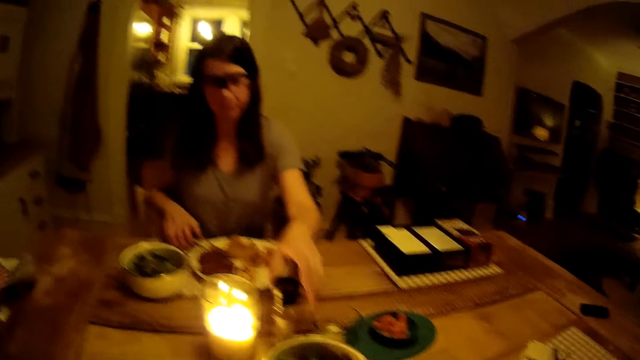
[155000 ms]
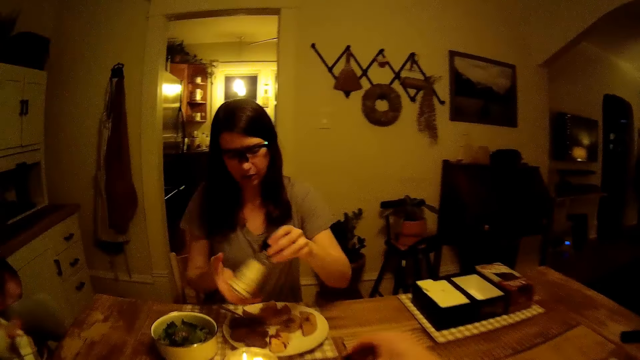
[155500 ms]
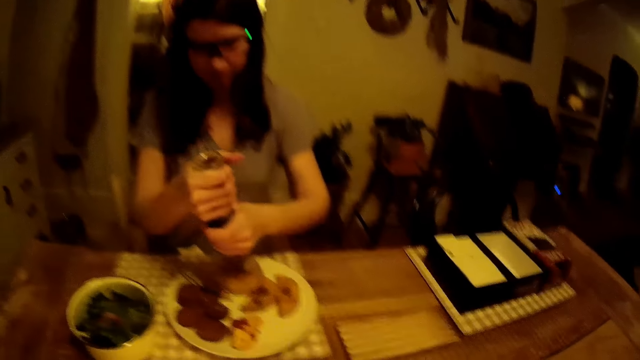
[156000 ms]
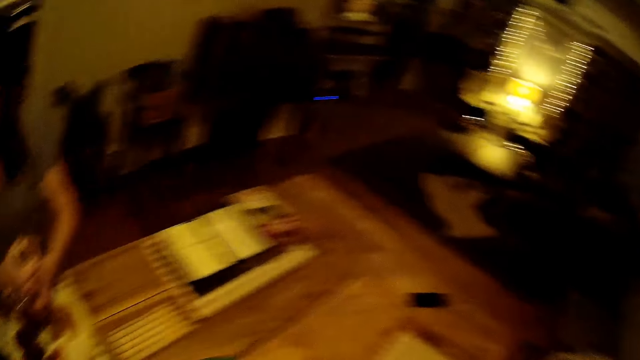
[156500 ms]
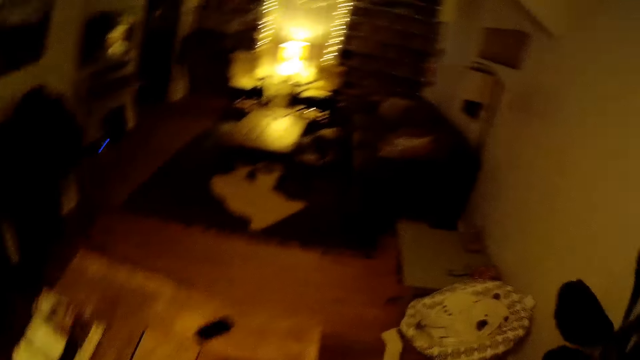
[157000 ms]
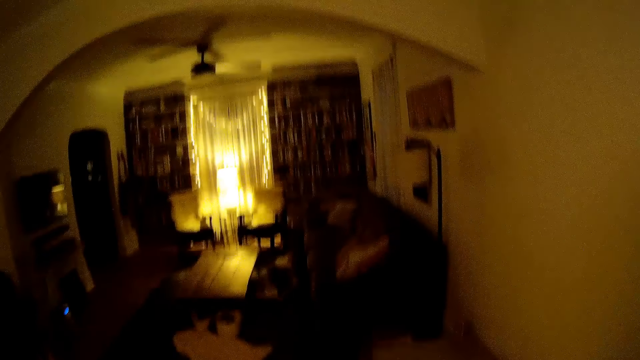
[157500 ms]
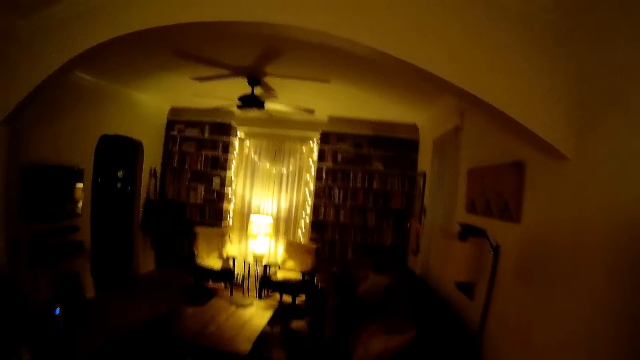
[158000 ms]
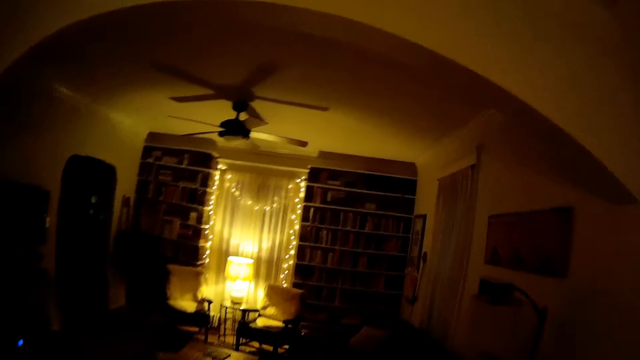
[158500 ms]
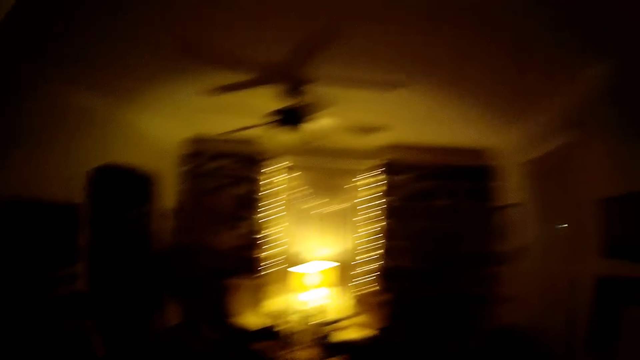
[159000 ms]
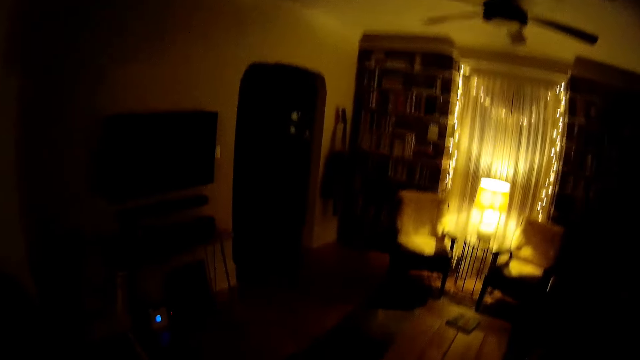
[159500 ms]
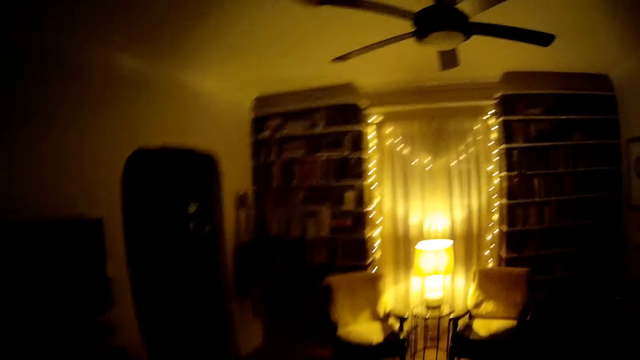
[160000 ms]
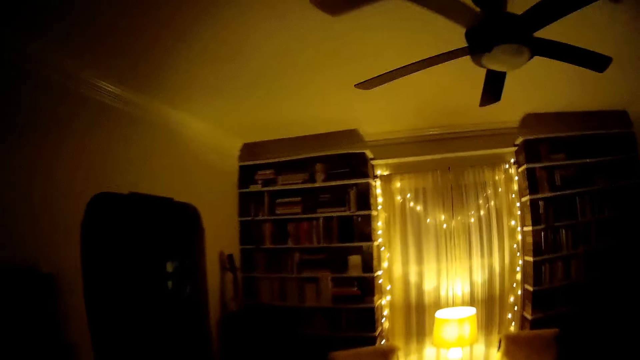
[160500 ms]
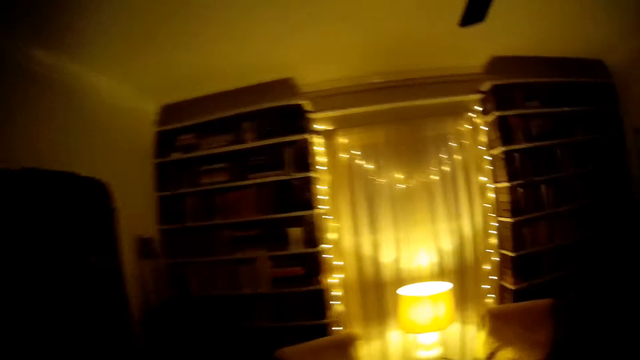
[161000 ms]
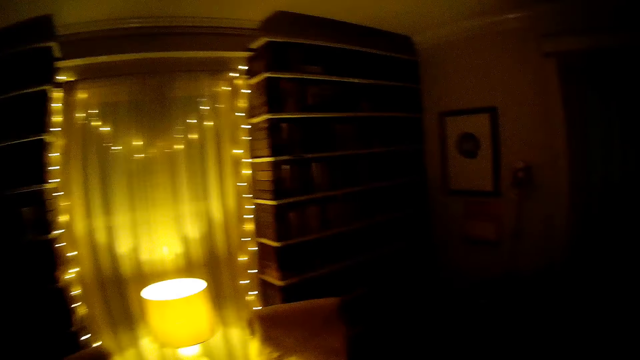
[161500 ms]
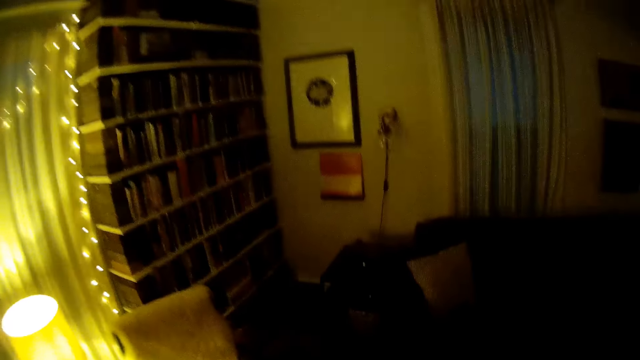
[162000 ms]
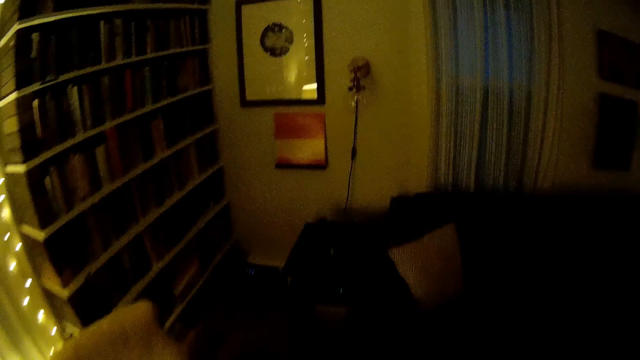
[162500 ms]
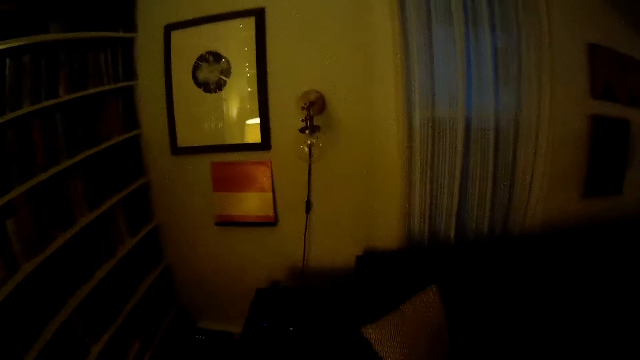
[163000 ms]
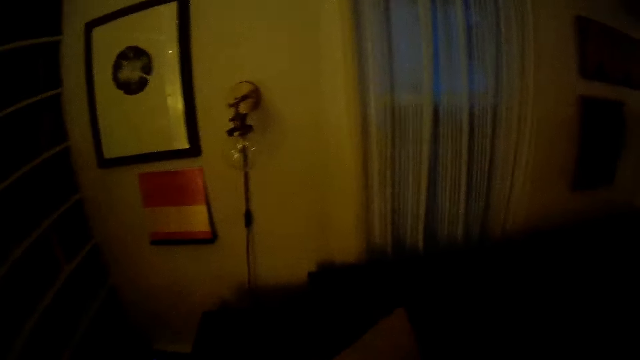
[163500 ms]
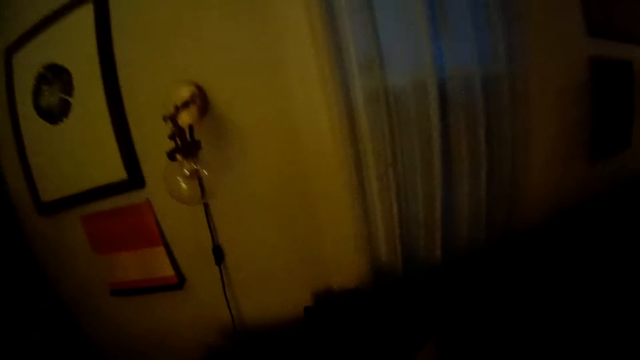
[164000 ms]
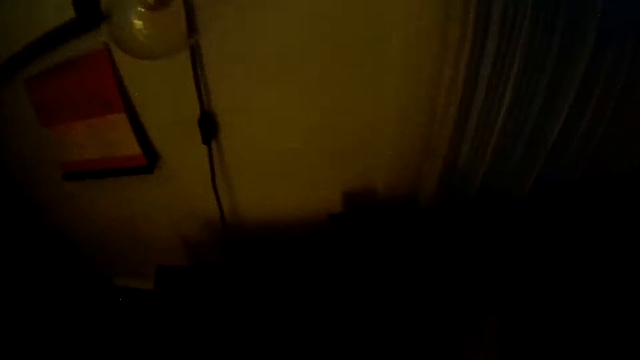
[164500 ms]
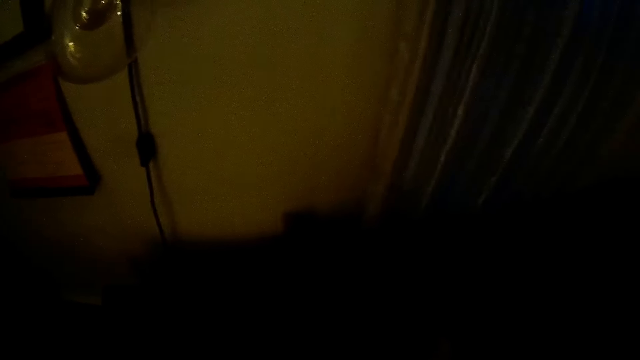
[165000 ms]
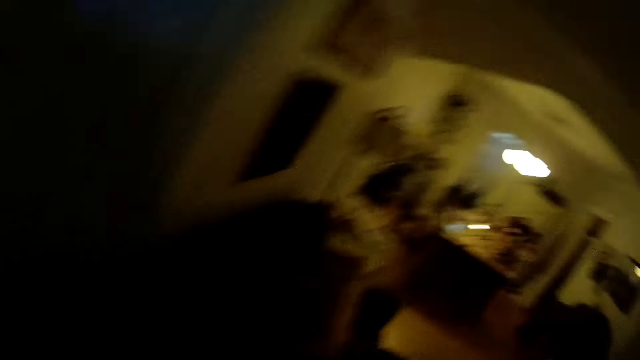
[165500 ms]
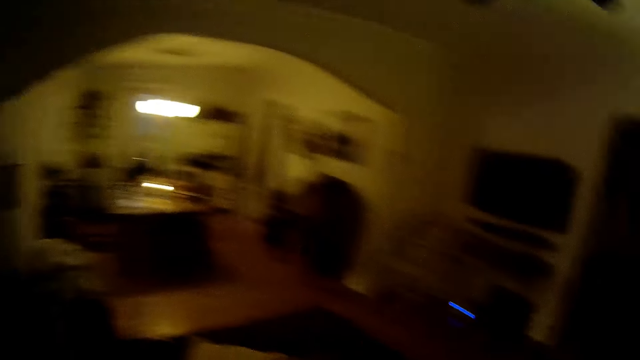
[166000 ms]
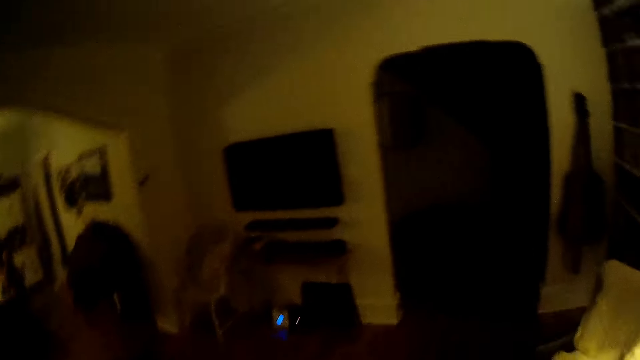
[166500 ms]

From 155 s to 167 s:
The woman carries the salt container with her left hand. She picks up a grinder. She puts salt in her food. She uses the grinder. The camera wearer walks.

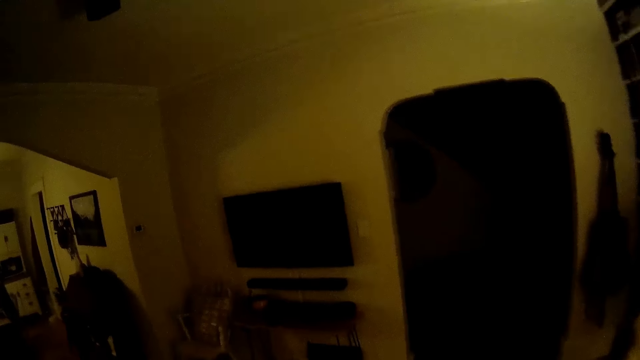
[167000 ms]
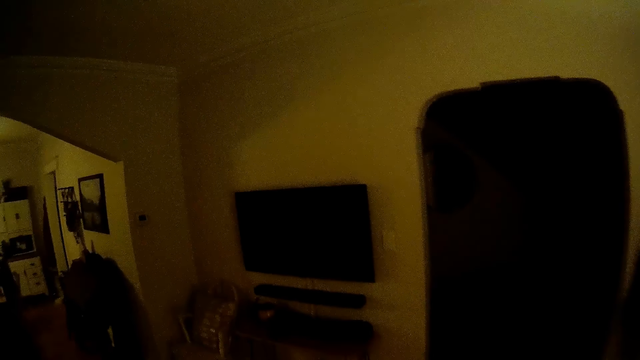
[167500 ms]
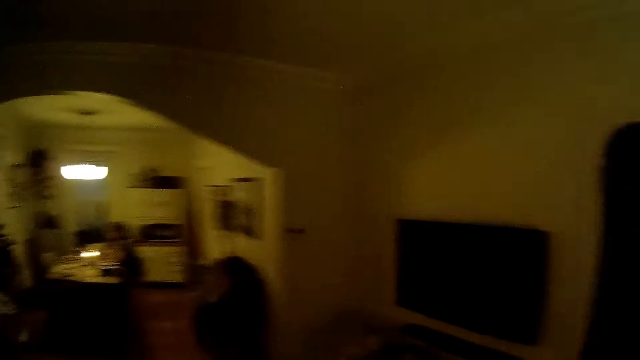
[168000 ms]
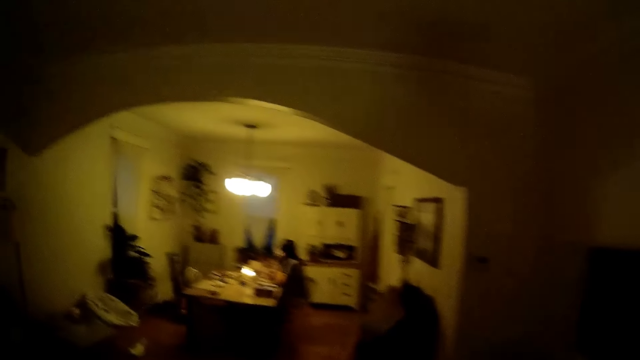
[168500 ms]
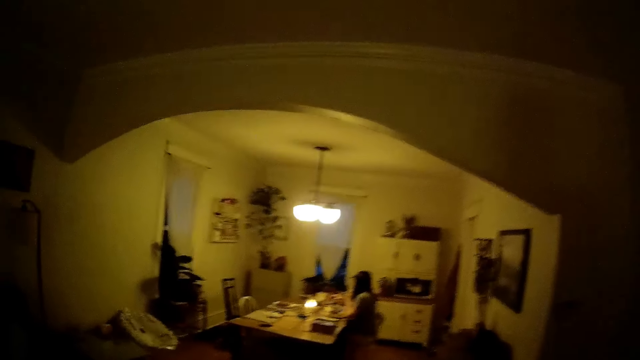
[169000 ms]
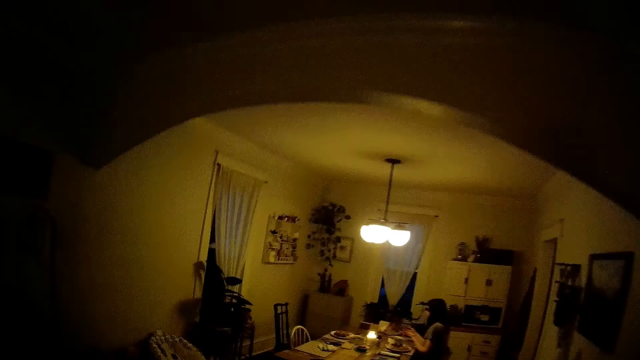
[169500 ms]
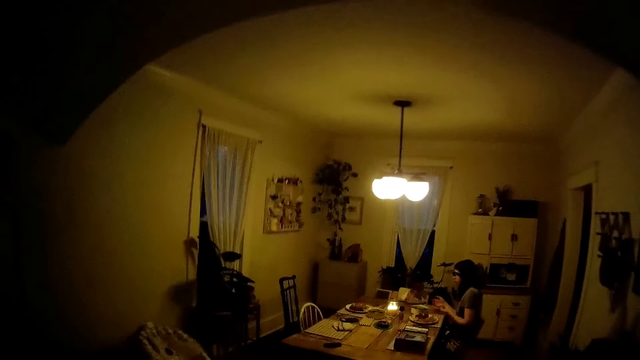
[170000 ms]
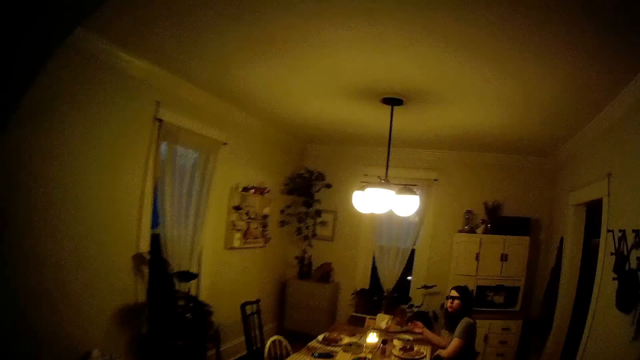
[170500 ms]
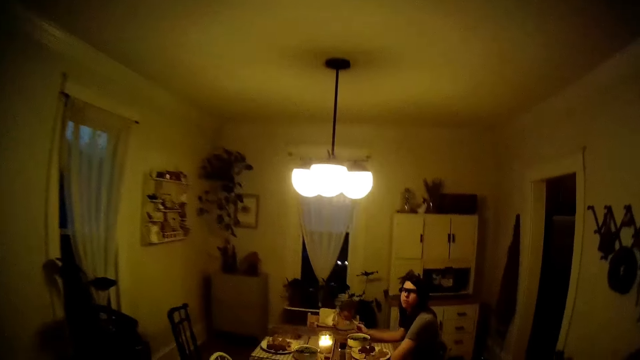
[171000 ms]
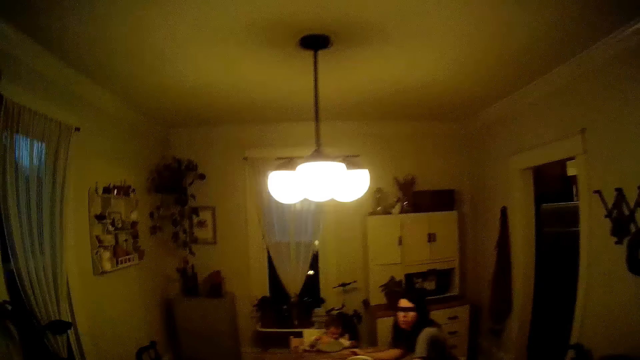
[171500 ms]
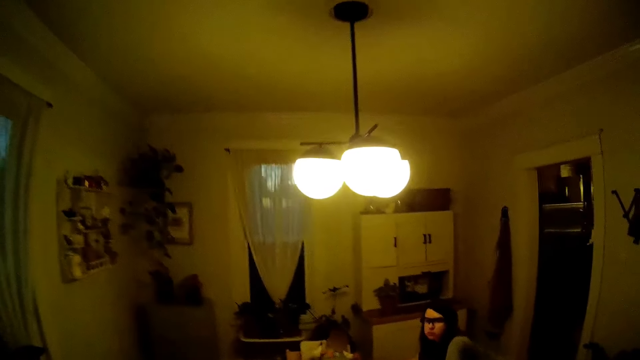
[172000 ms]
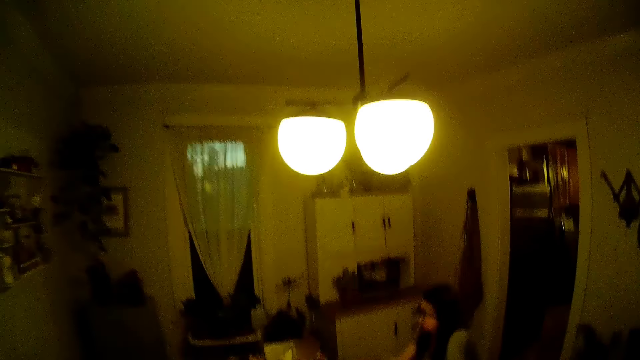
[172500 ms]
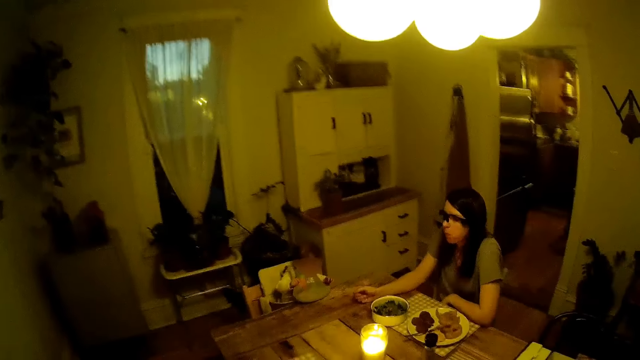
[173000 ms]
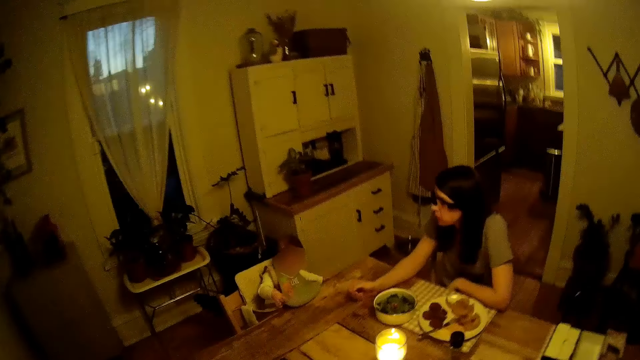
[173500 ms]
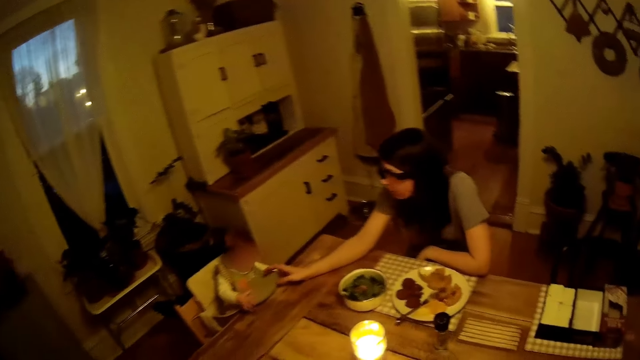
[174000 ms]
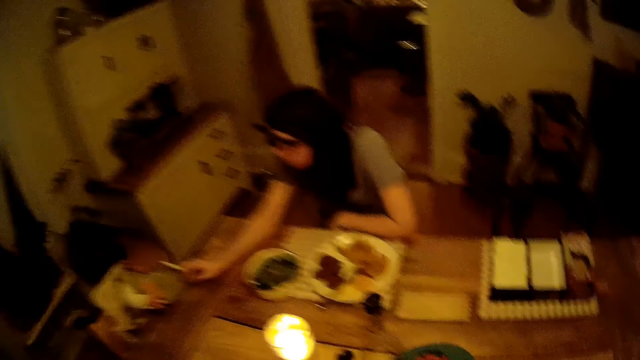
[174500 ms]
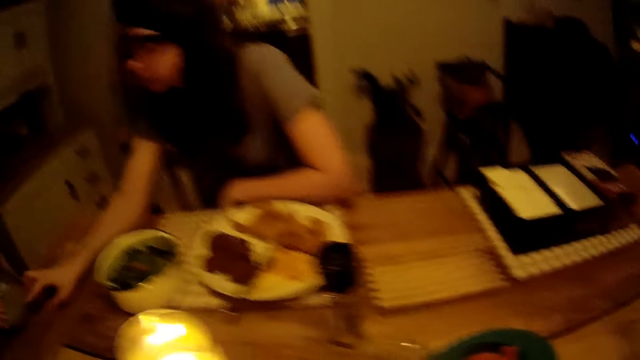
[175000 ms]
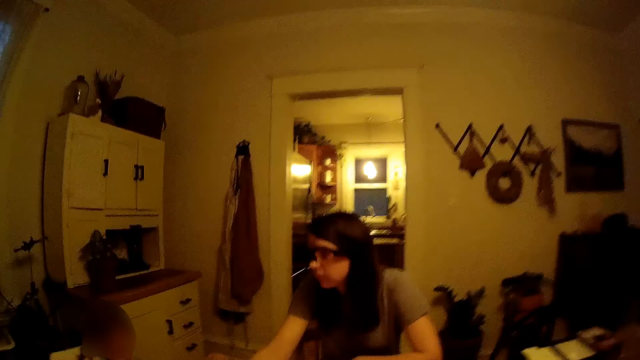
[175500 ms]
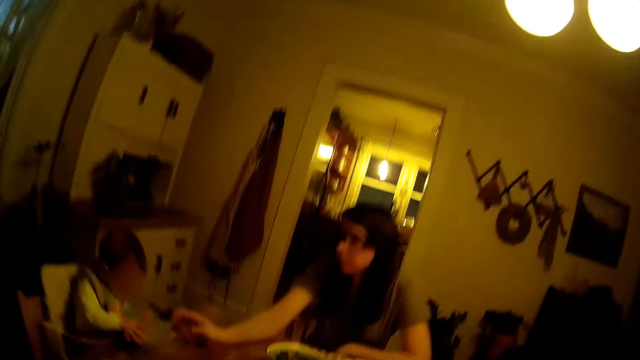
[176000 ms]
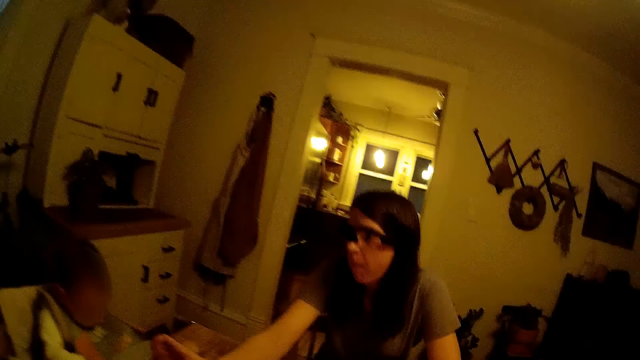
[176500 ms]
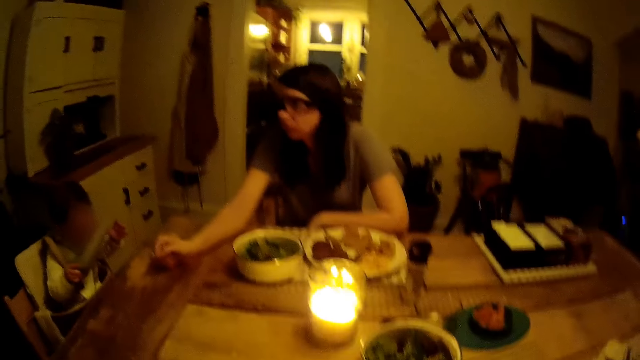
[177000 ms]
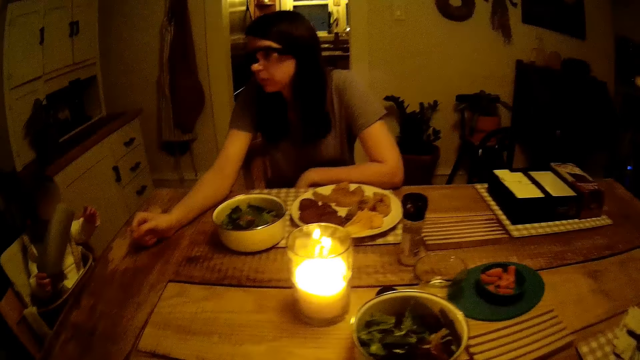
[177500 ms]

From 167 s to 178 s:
The woman holds a baby.
